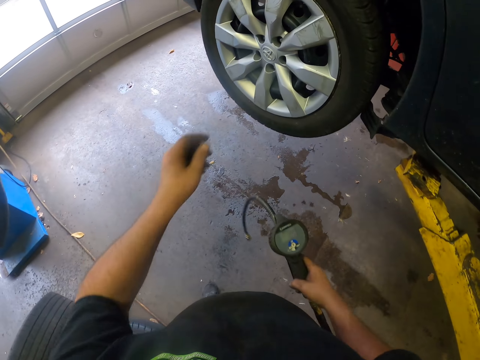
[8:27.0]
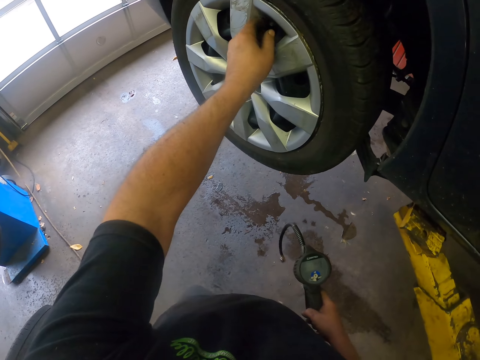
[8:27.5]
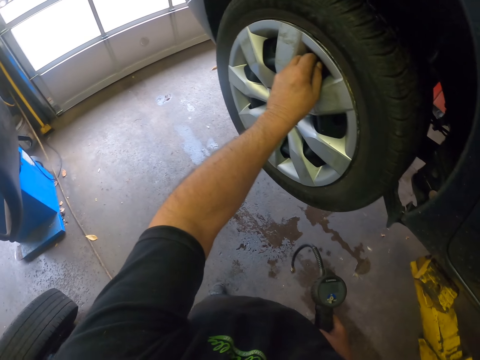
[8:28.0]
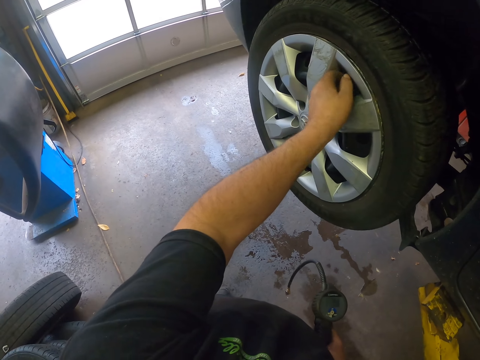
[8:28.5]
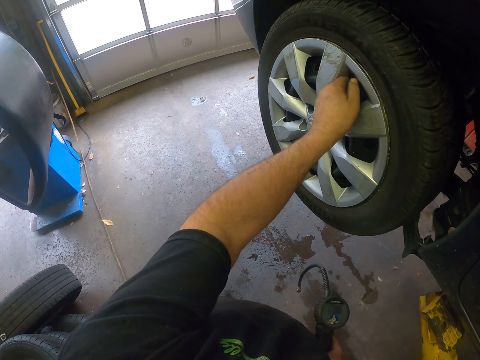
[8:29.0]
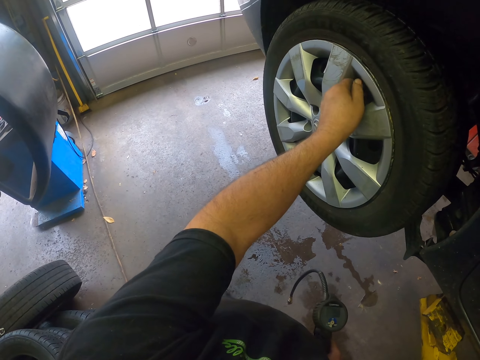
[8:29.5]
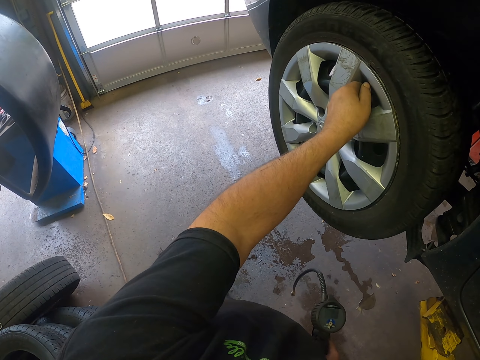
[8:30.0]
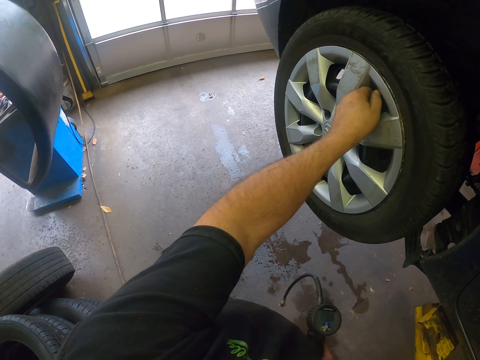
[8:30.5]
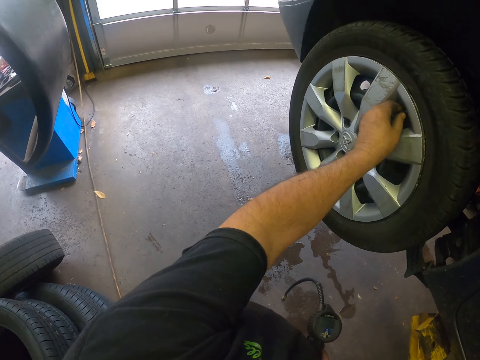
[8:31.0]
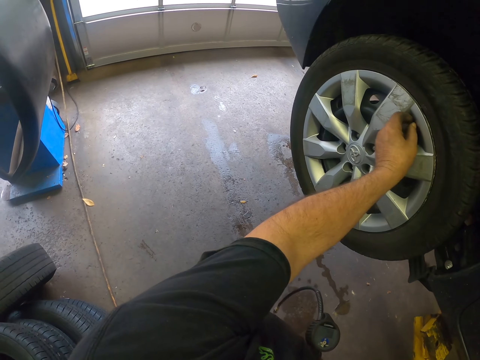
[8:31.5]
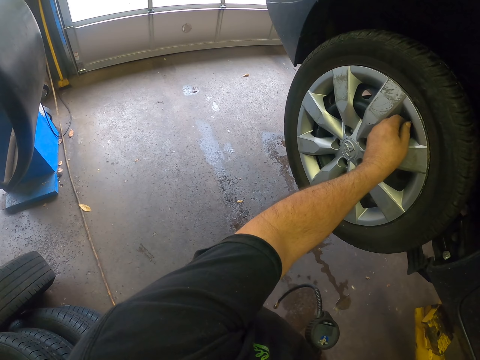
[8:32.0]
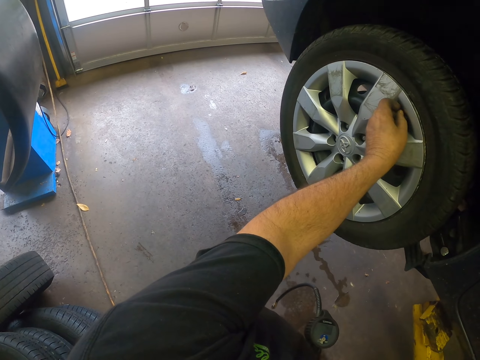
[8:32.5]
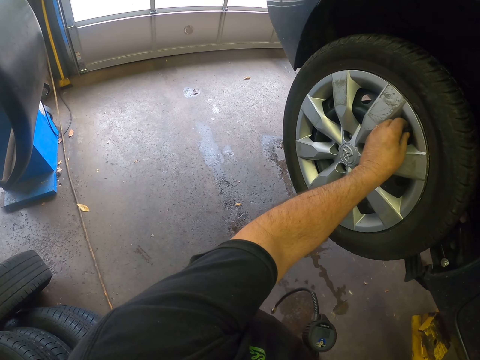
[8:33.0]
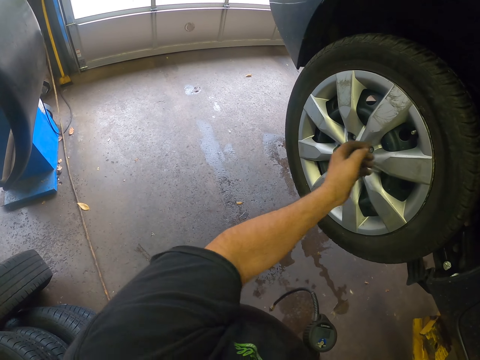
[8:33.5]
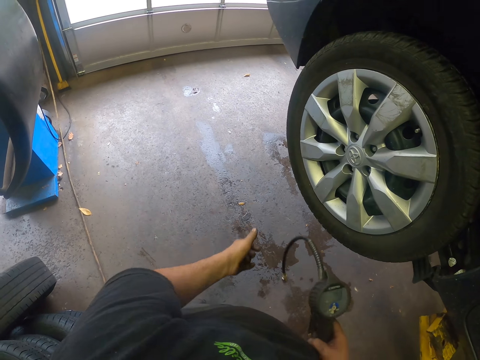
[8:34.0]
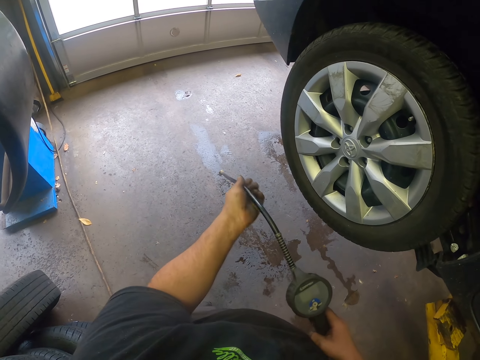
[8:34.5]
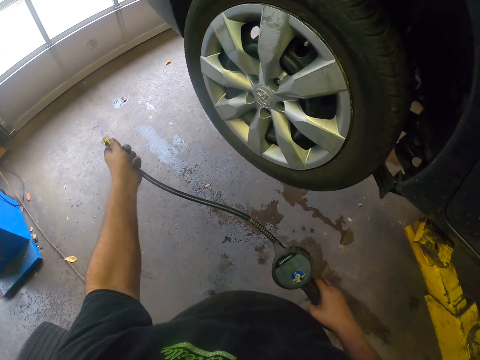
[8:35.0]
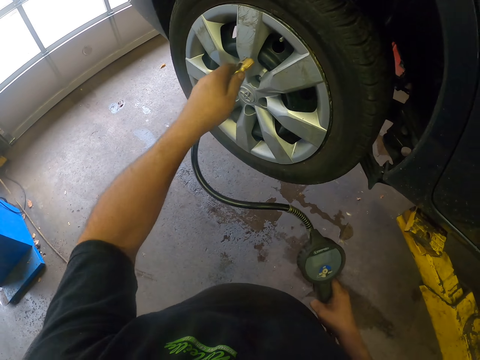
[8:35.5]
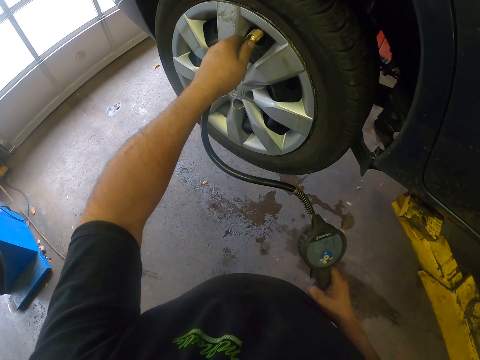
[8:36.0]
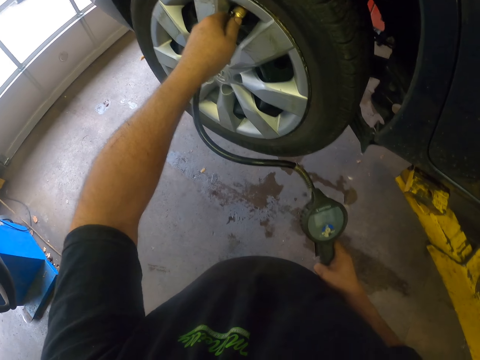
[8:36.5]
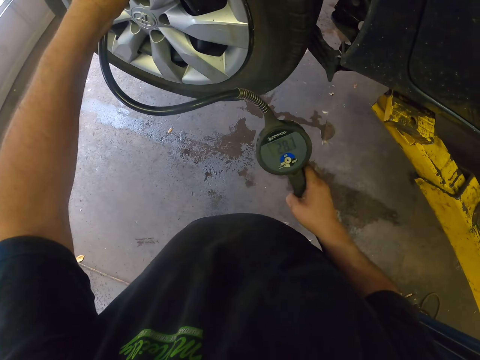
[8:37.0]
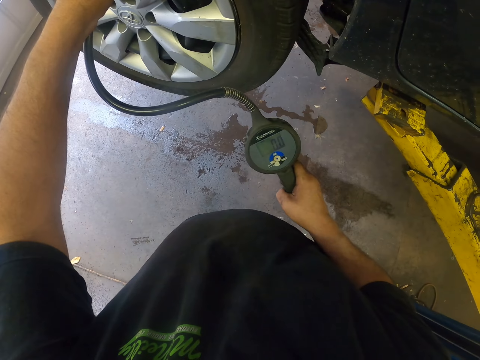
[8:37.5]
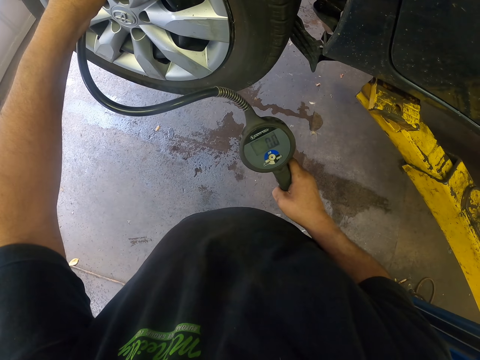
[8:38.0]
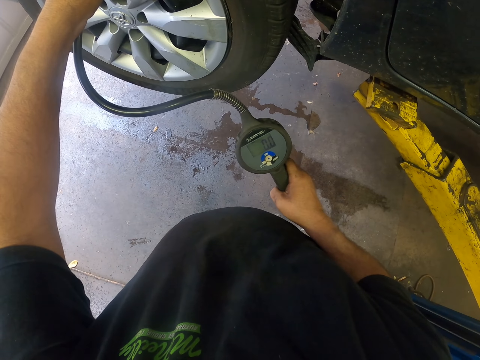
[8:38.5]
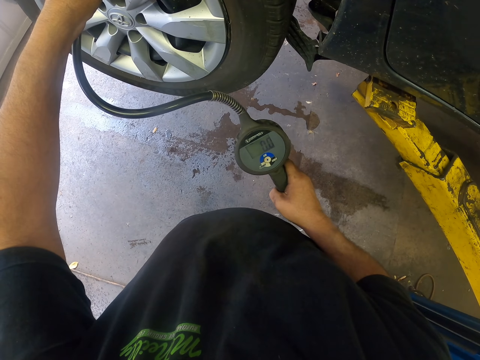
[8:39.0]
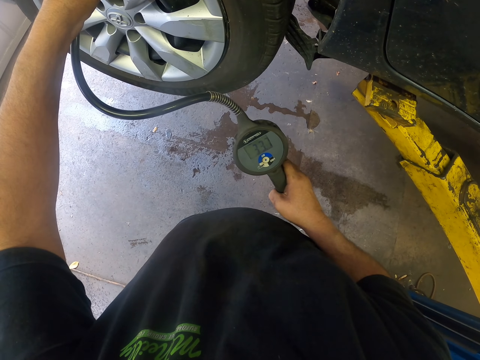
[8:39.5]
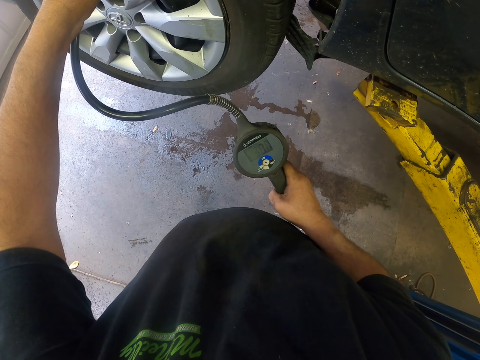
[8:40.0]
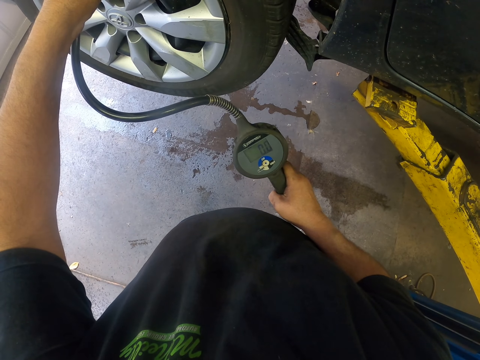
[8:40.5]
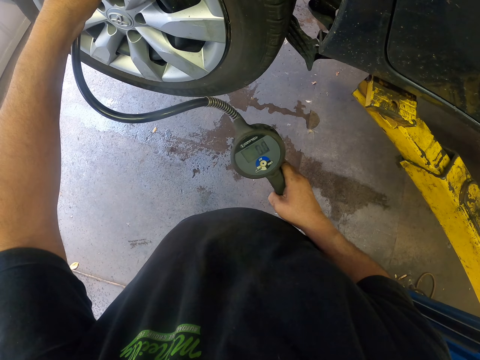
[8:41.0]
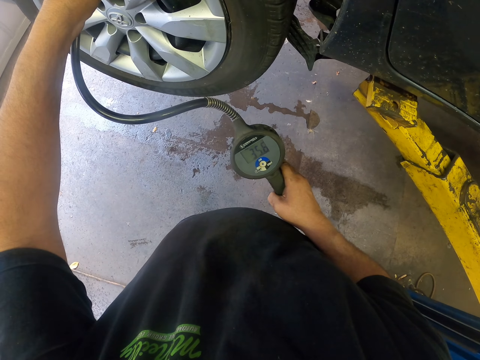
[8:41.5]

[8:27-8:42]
The camera wearer opens the pressure tube. They put pressure in the tire. They look at the pressure pump.

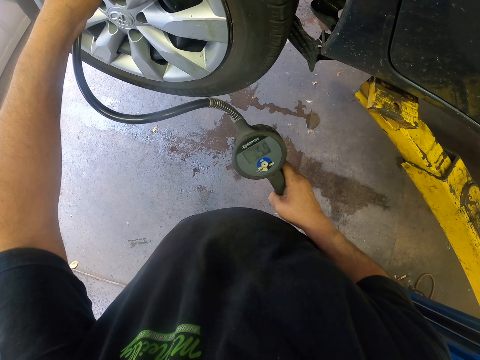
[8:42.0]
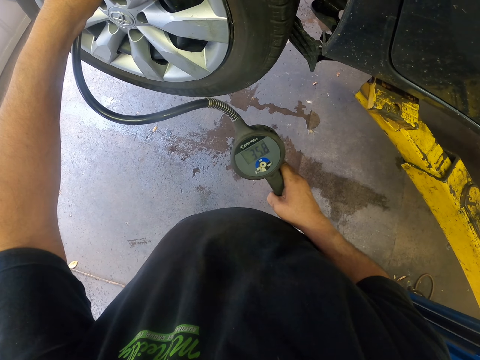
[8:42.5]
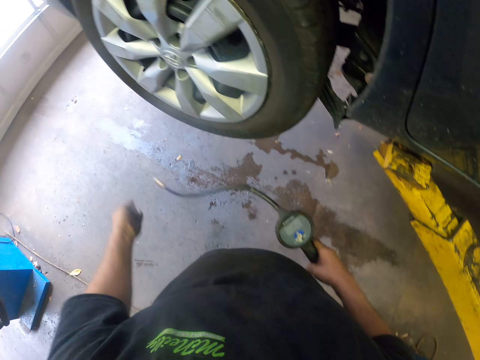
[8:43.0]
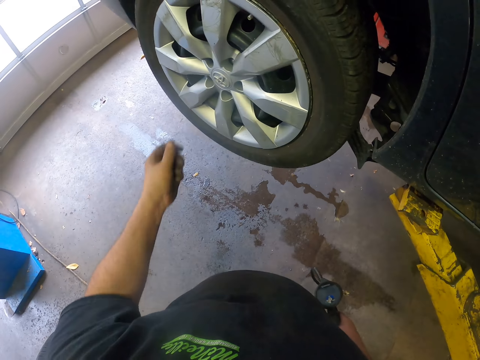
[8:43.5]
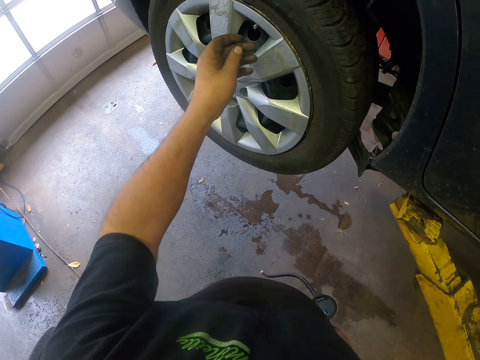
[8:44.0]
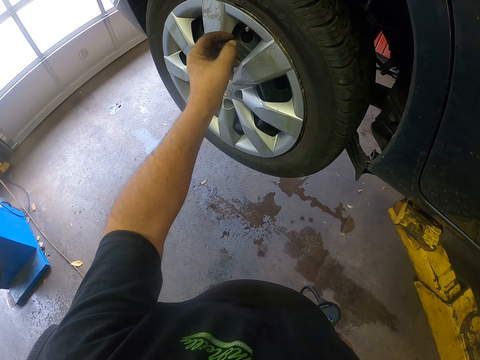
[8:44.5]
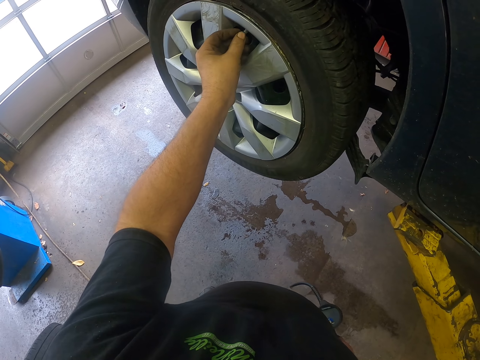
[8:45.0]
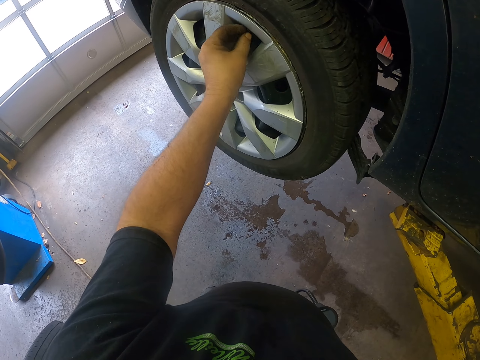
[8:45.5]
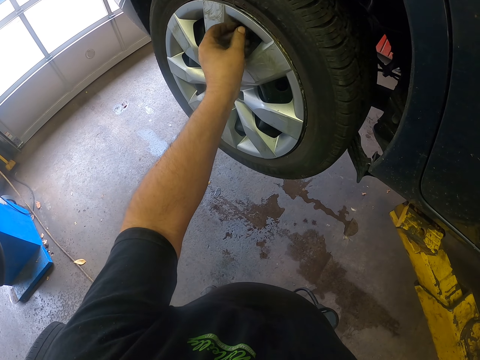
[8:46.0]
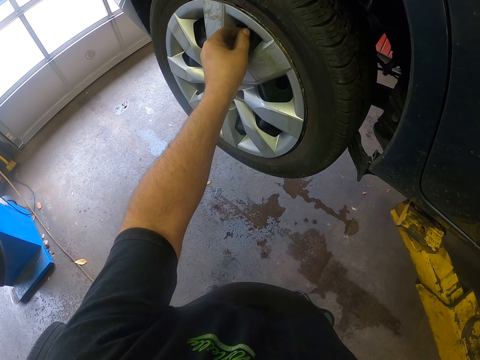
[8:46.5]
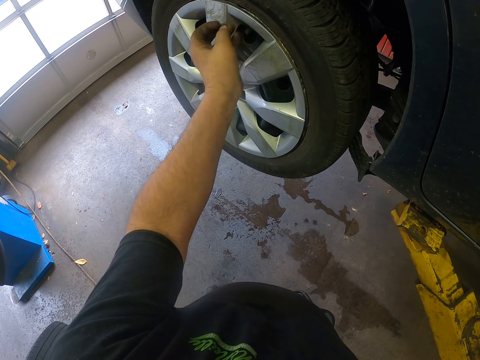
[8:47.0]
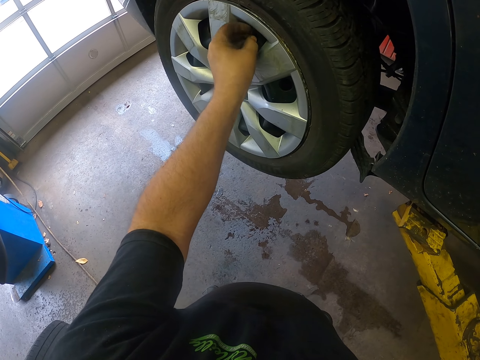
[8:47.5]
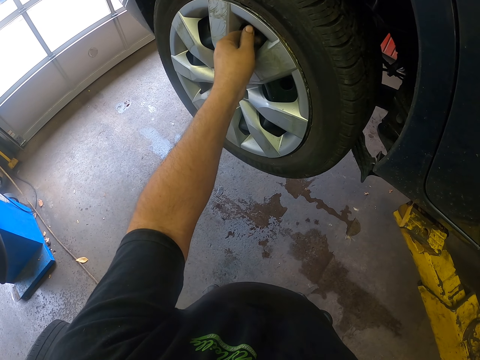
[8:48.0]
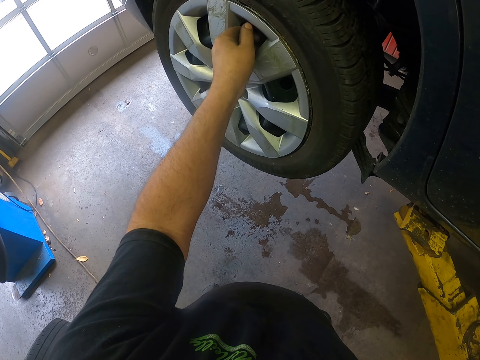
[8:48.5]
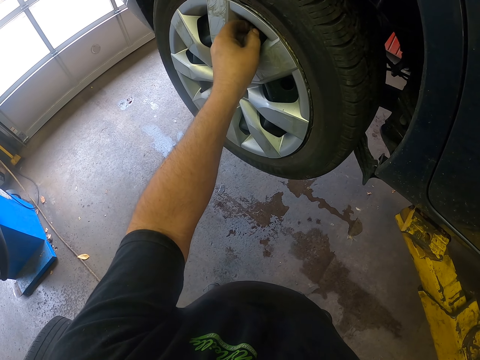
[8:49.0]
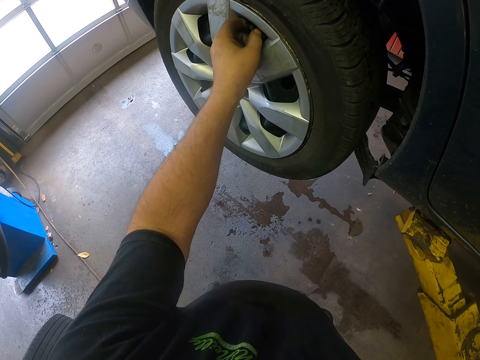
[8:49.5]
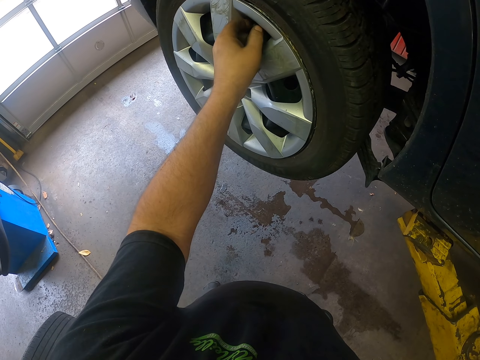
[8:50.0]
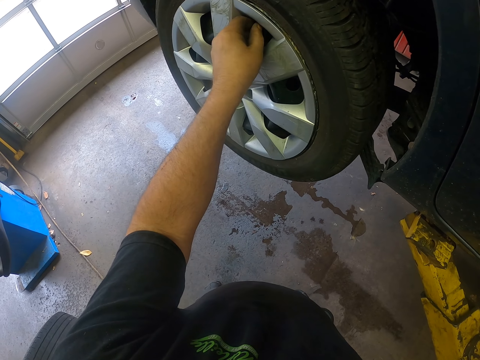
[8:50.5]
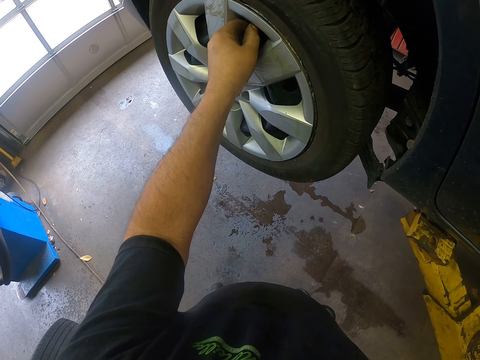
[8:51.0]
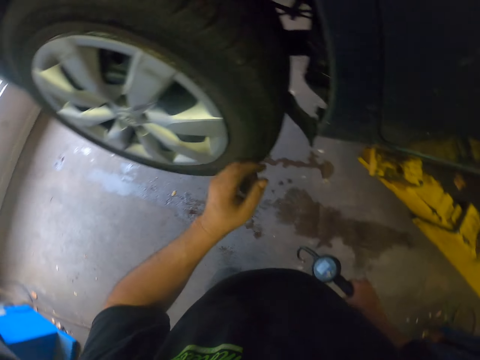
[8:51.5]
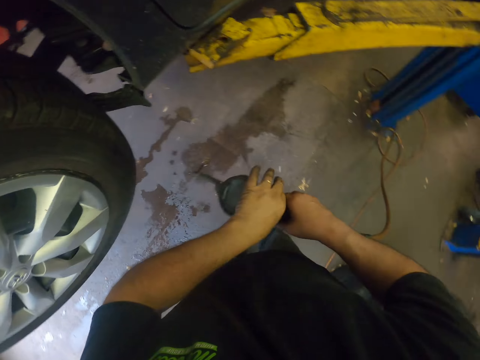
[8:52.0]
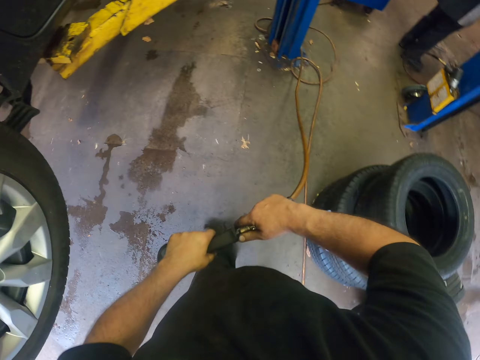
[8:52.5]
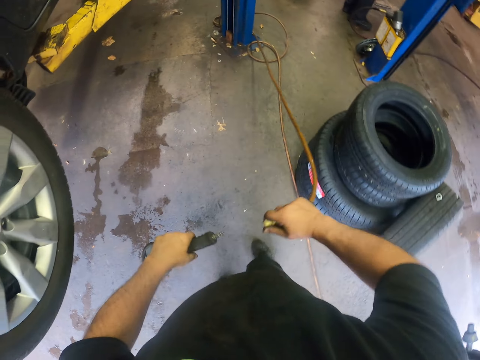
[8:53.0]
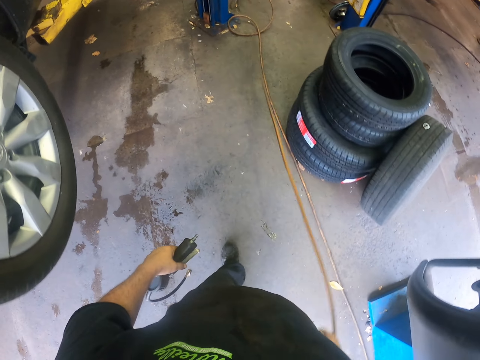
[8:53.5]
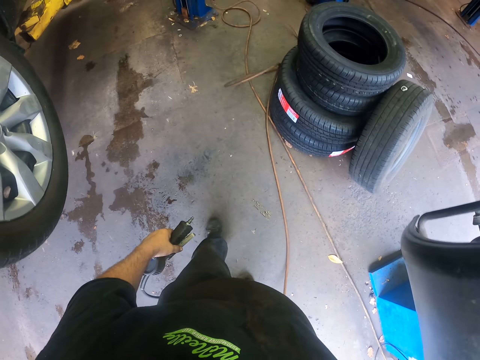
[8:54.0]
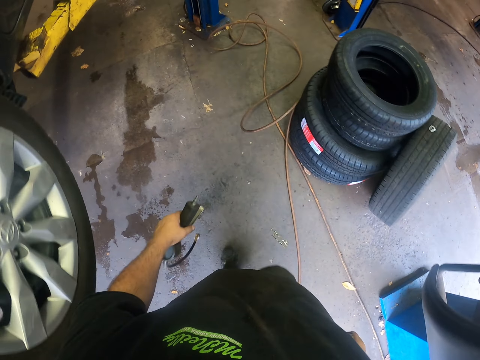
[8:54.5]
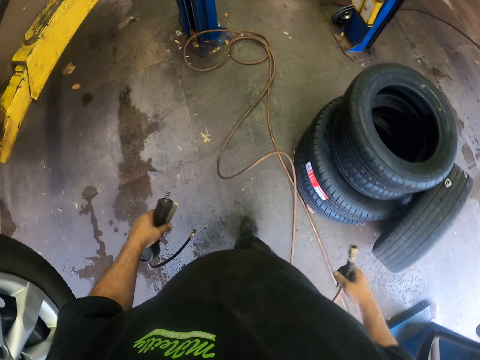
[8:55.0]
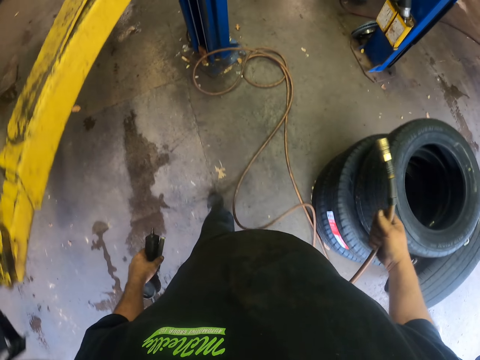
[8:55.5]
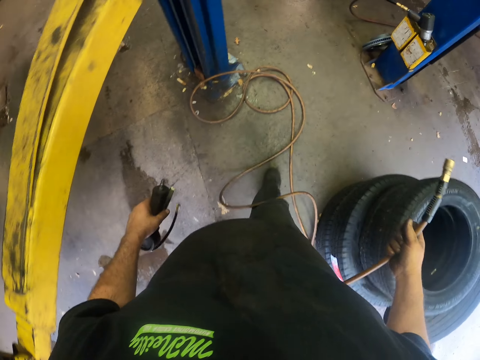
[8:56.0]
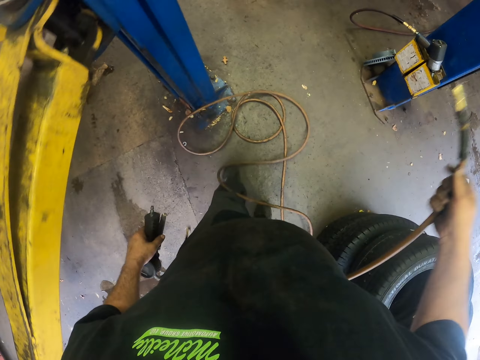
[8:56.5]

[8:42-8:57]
The camera wearer closes the pressure tube. They fix something in a tyre. They disconnect the pressure pump. They turn right. They pull a cable. They walk around the workshop.
